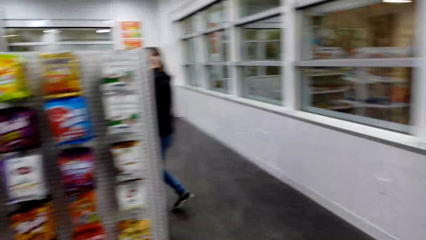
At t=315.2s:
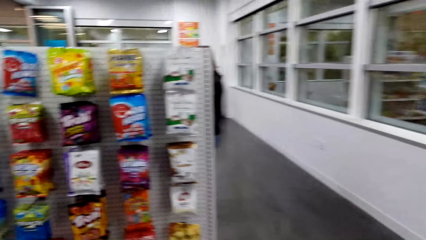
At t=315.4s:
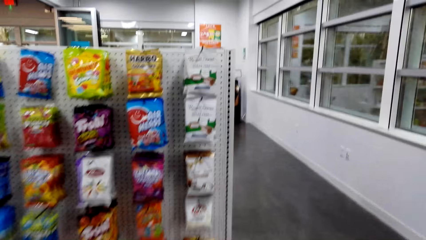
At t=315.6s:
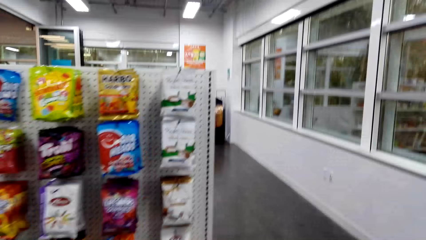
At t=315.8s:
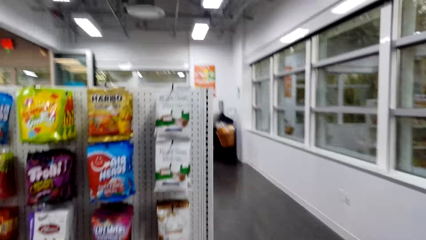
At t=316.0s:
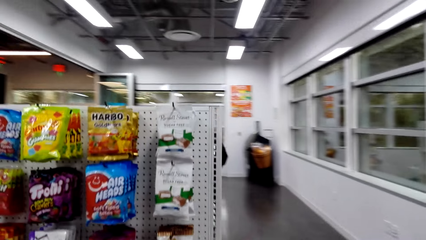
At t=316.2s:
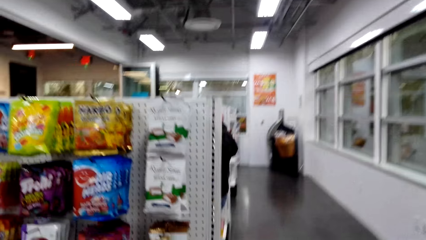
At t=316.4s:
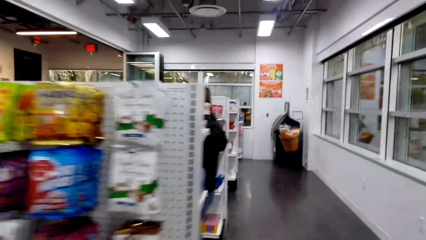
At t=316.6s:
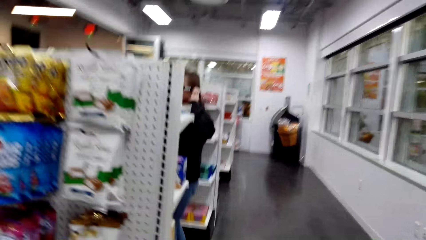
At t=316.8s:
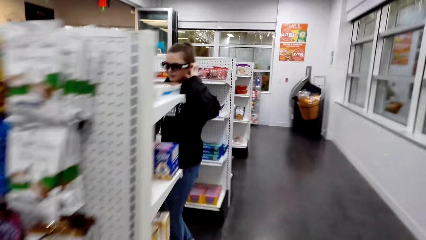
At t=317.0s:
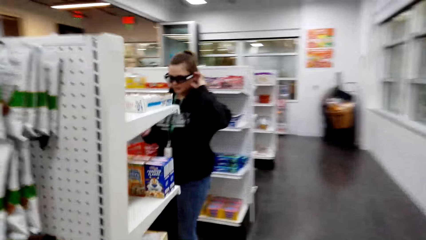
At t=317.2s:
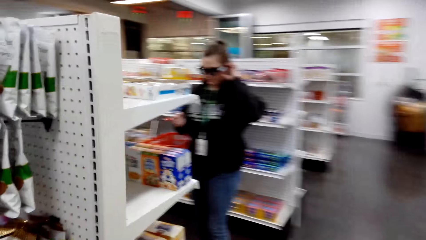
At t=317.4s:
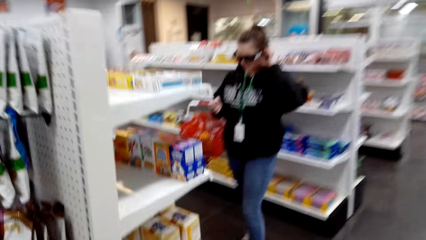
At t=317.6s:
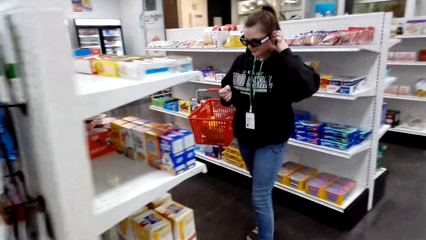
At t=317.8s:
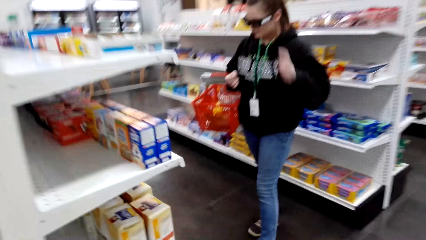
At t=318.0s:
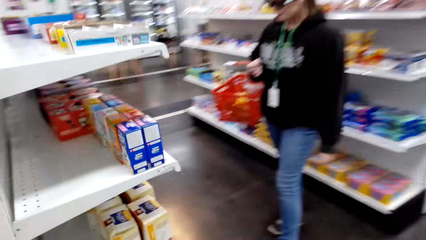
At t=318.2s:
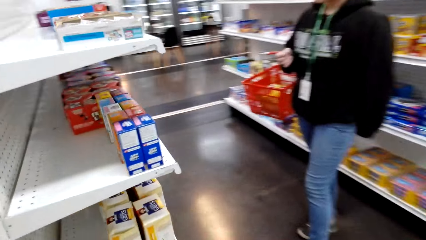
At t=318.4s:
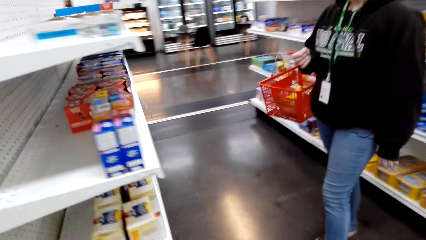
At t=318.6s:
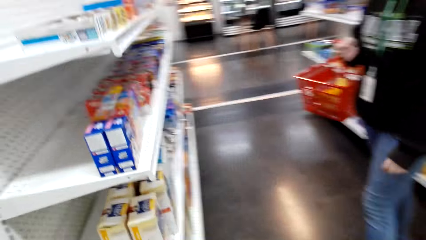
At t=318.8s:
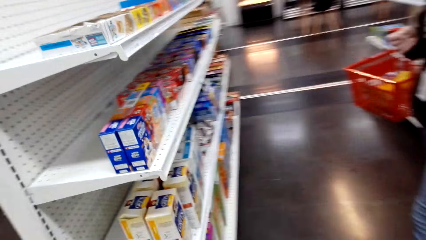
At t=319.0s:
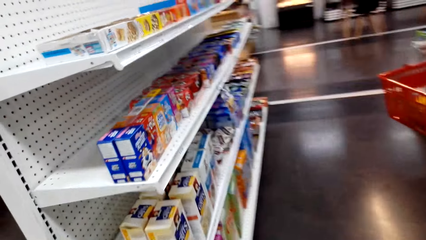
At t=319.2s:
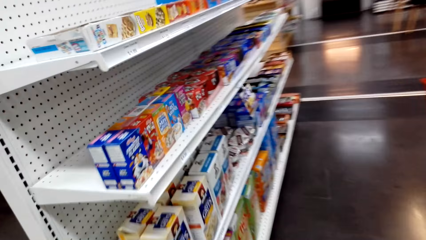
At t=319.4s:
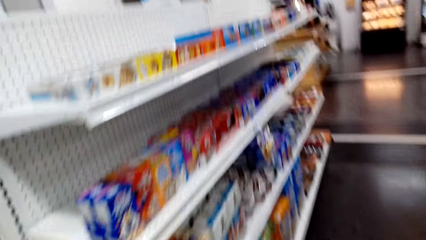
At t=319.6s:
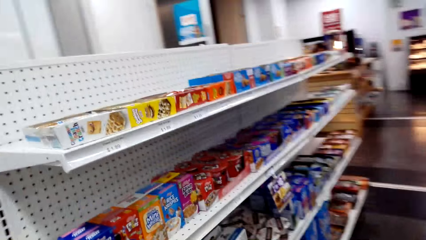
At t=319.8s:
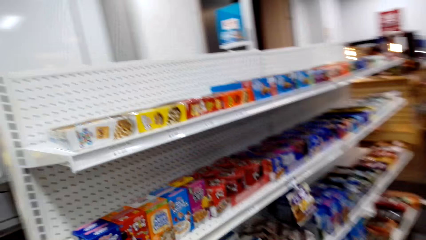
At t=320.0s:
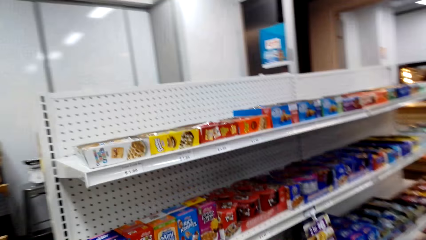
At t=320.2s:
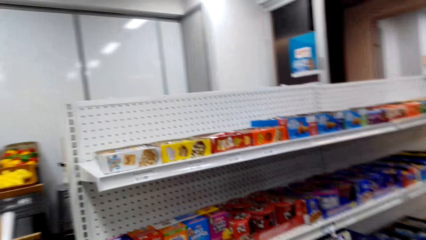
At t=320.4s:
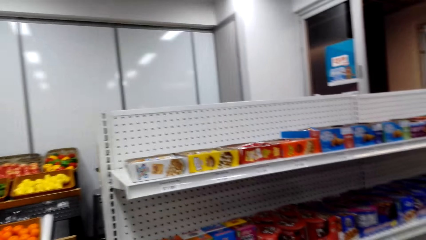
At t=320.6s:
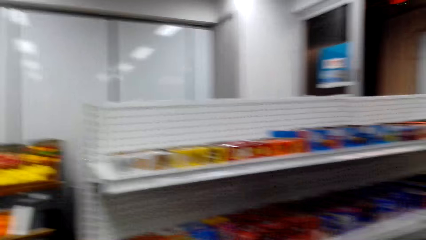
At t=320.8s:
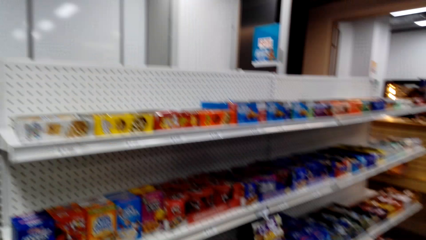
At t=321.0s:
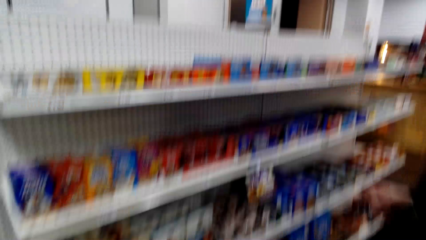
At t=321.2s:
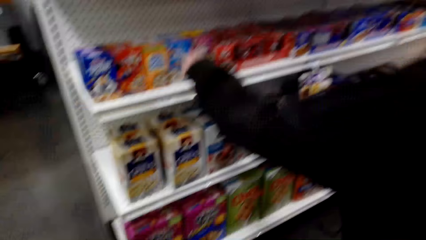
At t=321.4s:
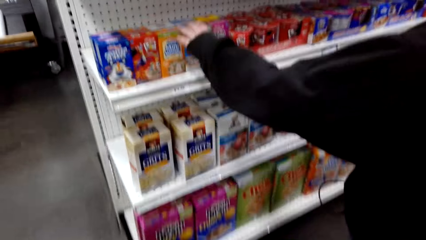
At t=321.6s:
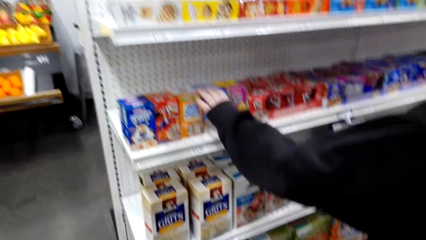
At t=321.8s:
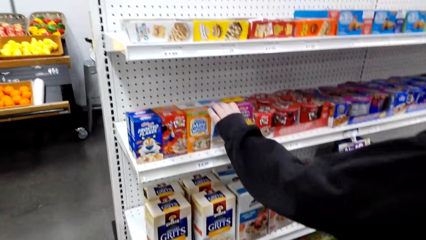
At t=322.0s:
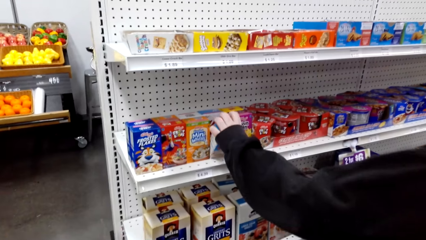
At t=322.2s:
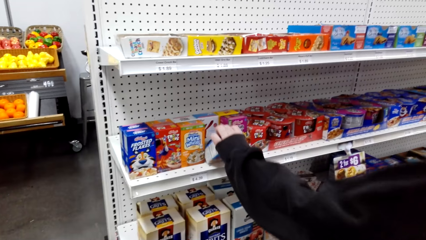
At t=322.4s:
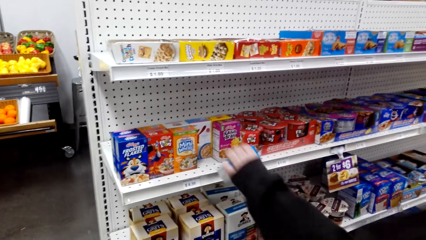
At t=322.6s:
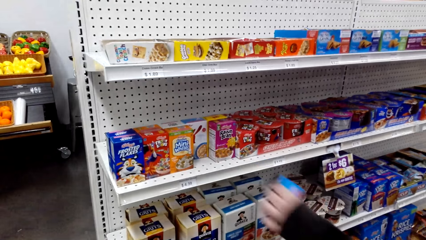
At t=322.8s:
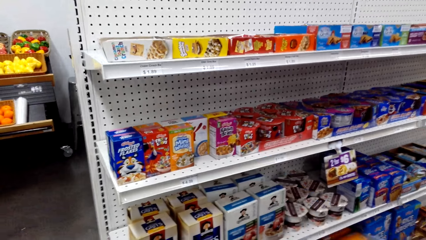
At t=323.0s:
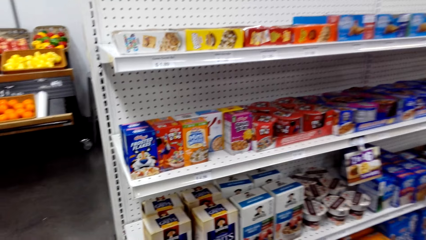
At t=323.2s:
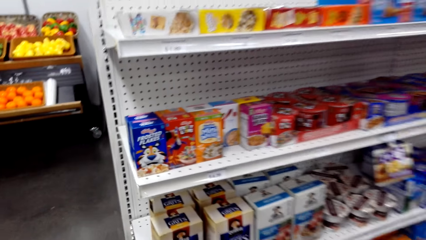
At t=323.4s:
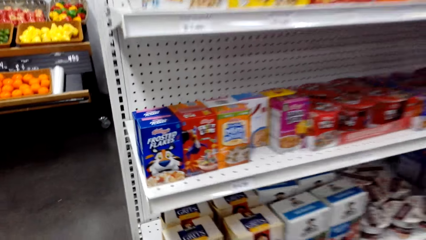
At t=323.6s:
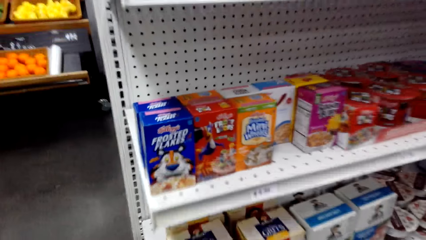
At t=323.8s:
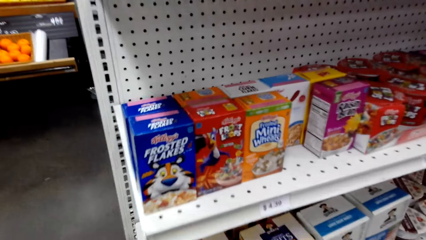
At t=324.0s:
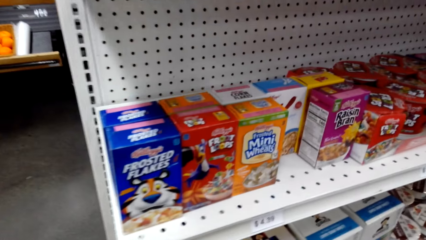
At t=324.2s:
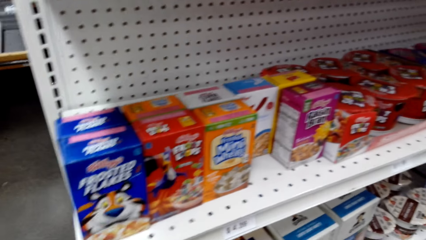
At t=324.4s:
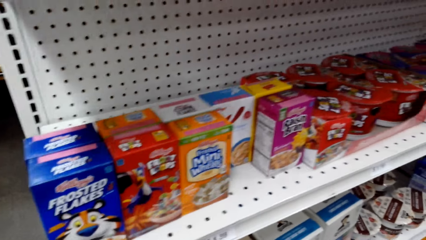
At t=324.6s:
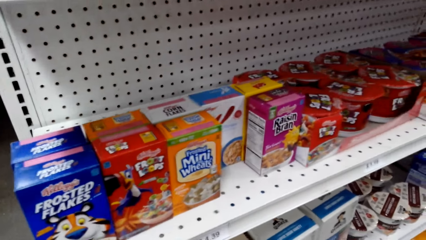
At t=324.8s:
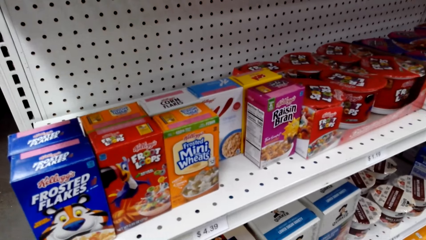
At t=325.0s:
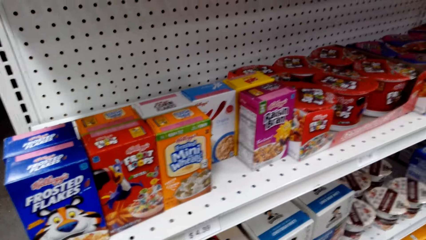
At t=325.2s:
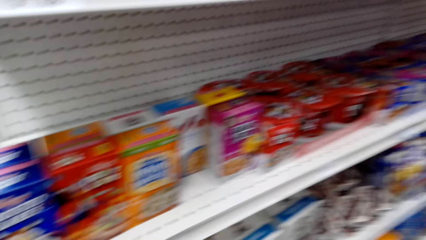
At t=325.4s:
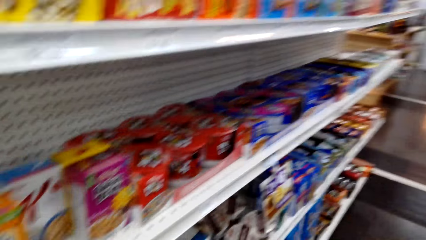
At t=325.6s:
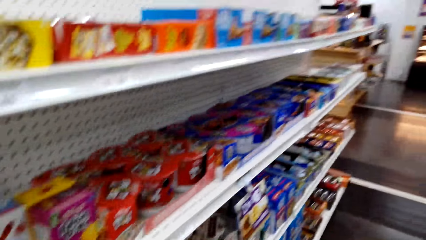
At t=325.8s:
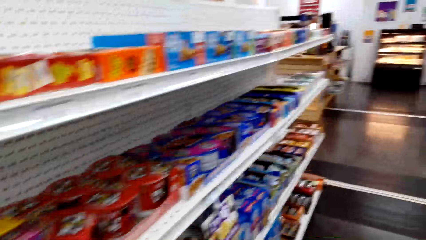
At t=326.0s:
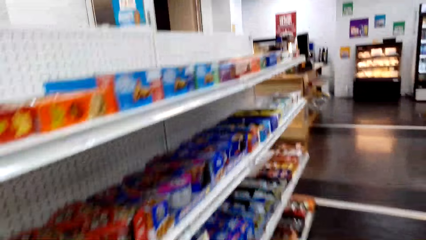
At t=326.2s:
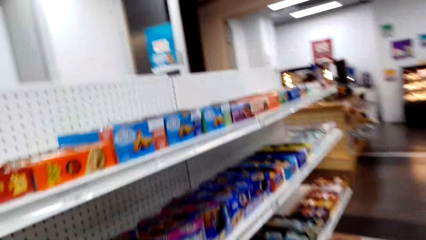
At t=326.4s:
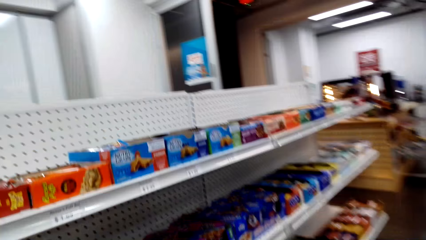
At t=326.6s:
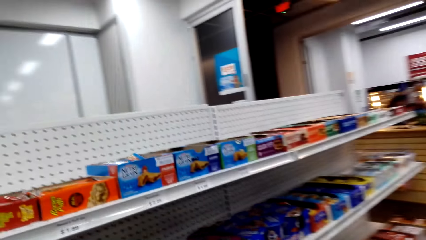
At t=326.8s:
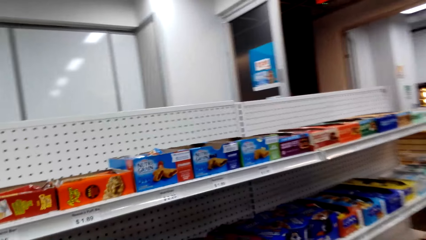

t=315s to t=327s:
The camera wearer moves the camera around. They walk in a supermarket. A person touches the camera. The camera wearer looks around. They move around the shelf. The person picks up a packet of milk on the shelf. The camera wearer picks up the packet of milk on the shelf. They look at items on the shelf. They stare at the counter.

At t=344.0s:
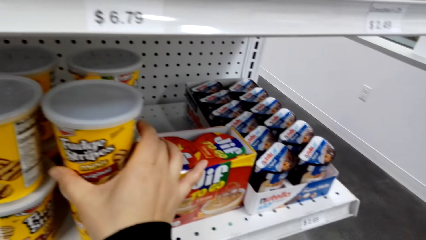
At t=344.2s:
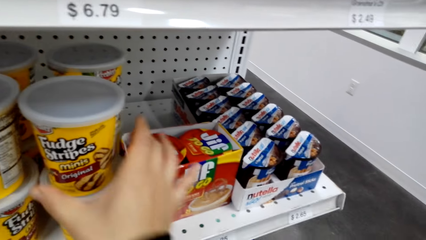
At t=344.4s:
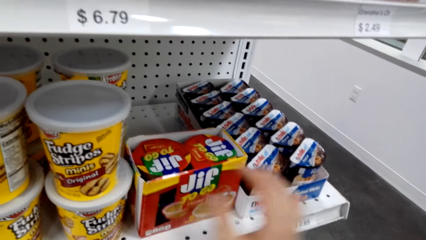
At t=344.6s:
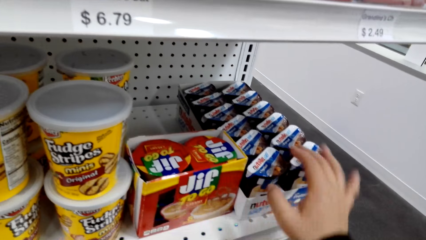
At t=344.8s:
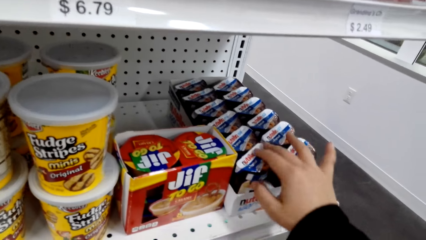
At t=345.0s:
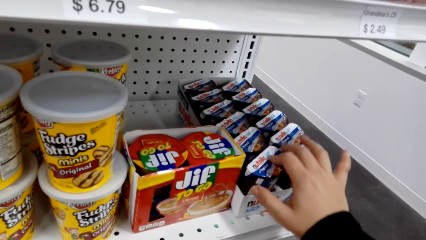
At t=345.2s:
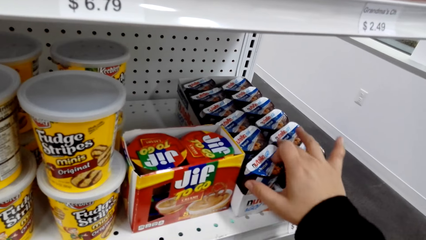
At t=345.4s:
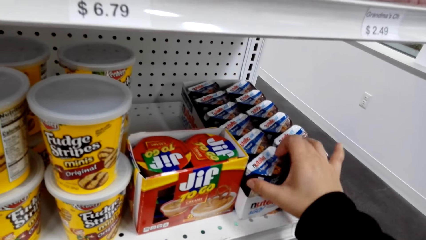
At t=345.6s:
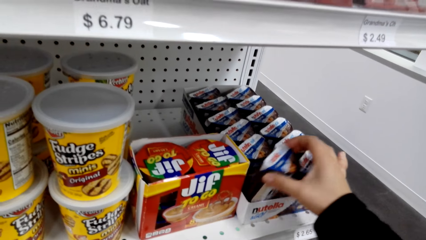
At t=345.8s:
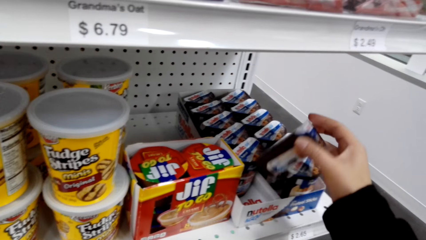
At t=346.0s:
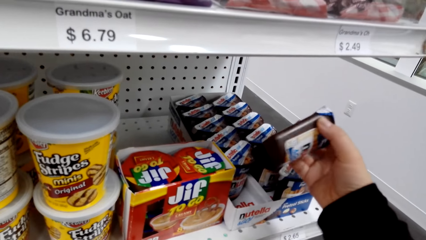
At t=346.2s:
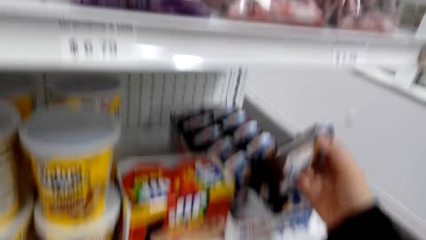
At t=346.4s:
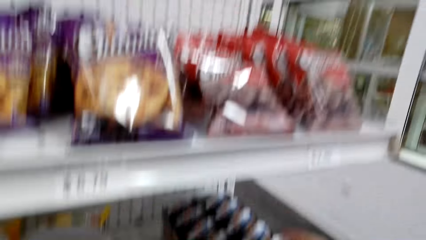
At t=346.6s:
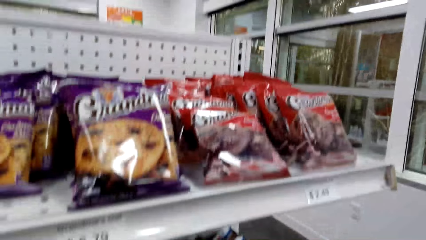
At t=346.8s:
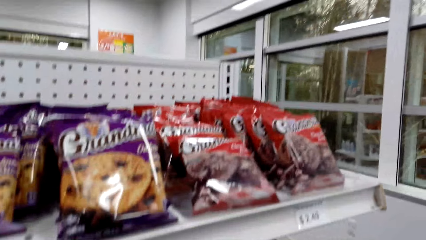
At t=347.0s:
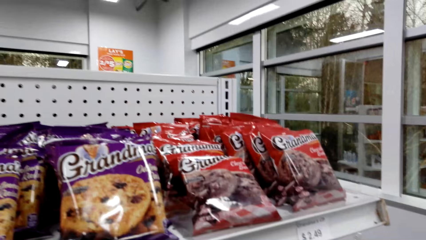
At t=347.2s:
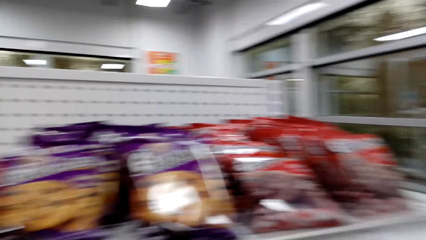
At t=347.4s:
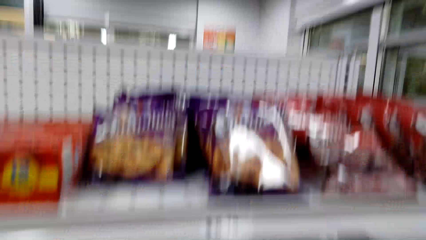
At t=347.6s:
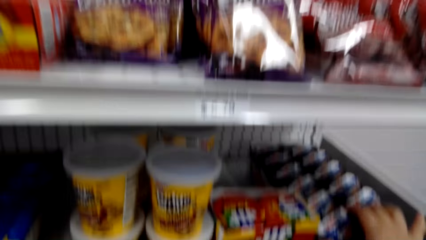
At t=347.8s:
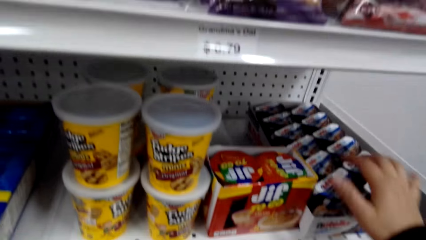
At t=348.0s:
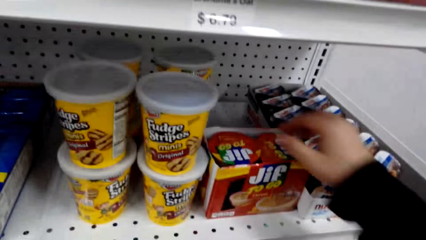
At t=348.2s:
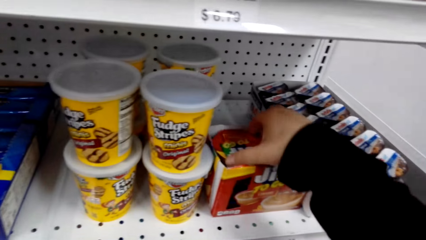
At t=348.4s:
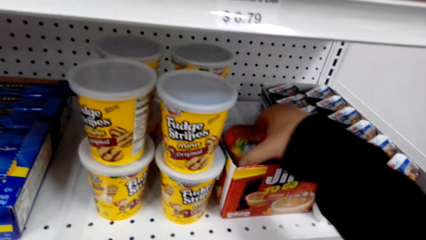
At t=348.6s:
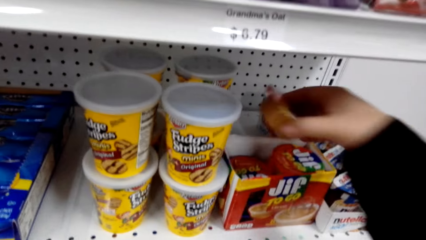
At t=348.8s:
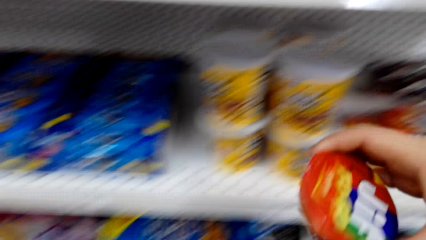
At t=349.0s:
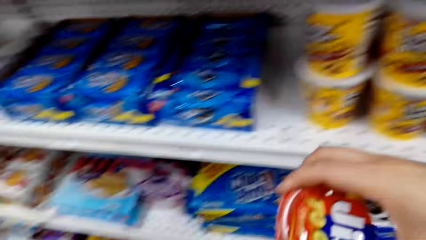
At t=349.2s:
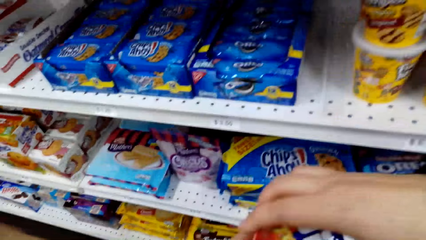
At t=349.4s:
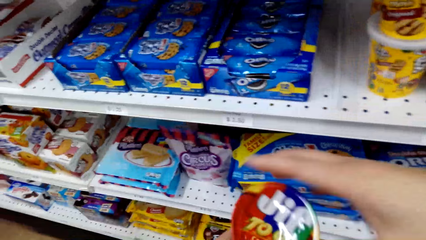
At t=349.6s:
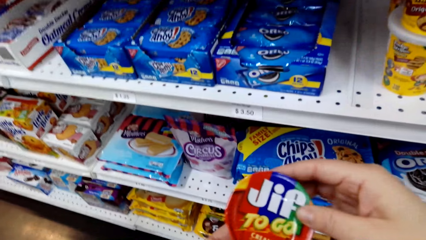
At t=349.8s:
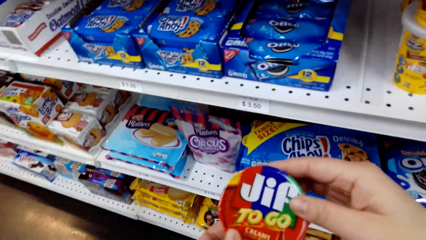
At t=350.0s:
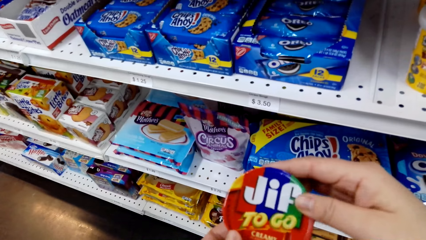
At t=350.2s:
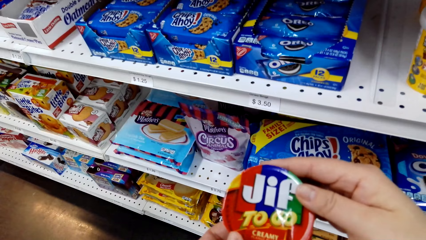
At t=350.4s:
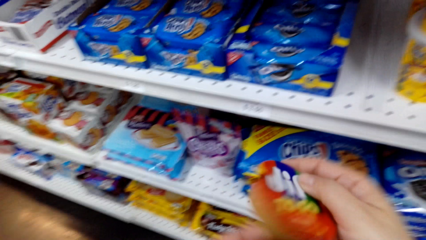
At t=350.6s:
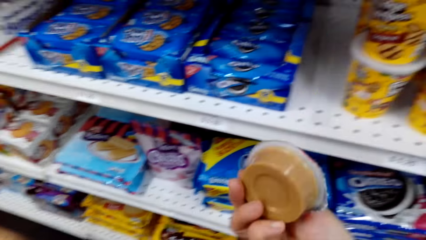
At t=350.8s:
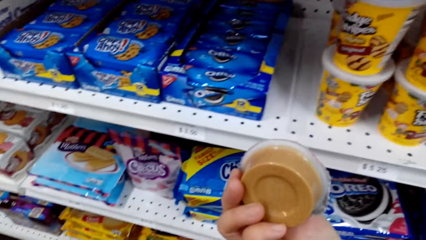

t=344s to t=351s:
The camera wearer picks a sachet of jam on a shelf. They look around on the shelf. They pick a tin of peanut butter on the shelf. They put something in the shopping bucket. They read on the tin of peanut butter.
